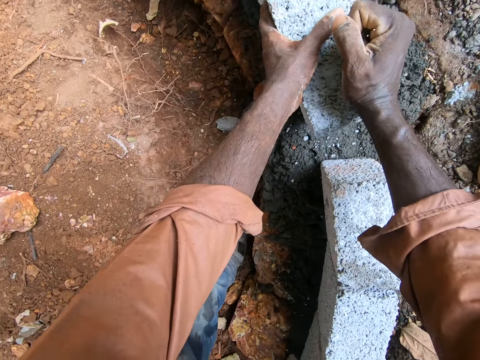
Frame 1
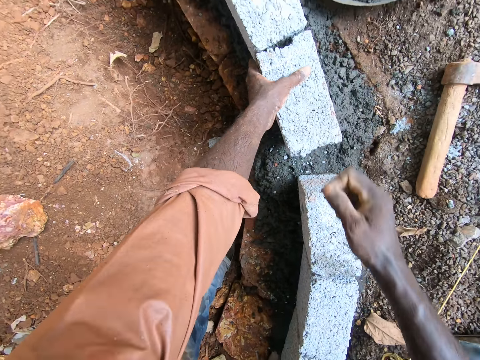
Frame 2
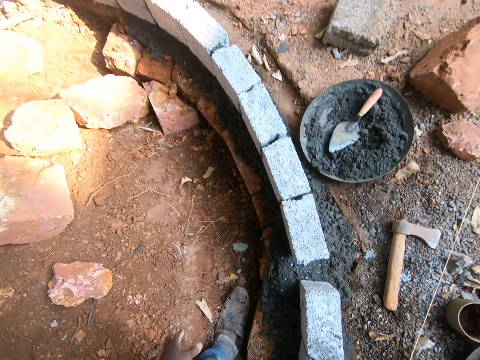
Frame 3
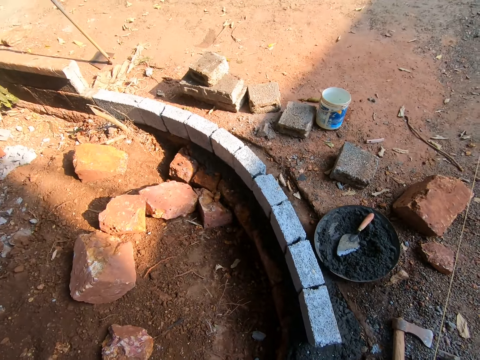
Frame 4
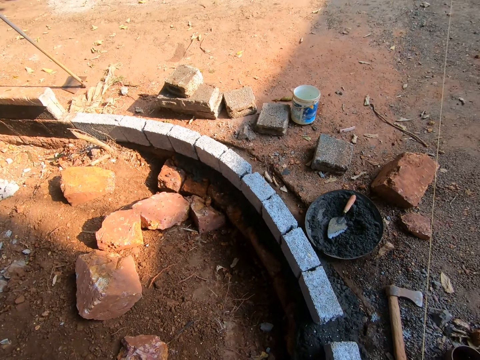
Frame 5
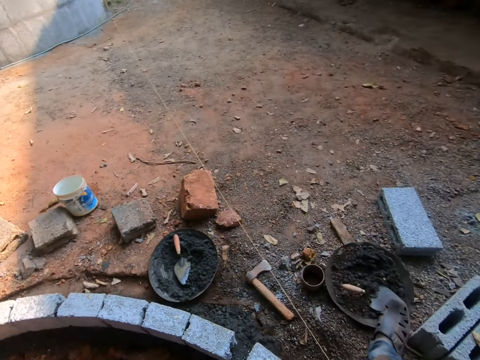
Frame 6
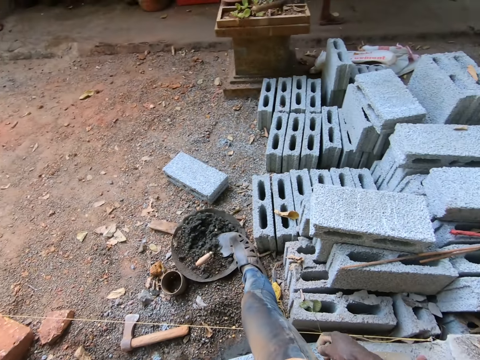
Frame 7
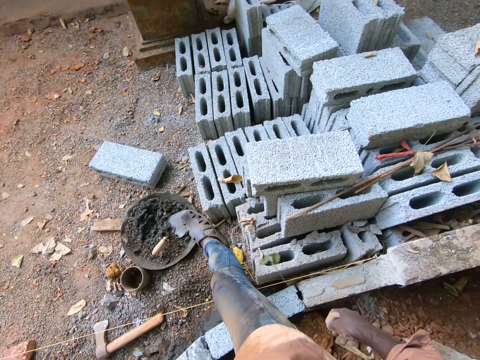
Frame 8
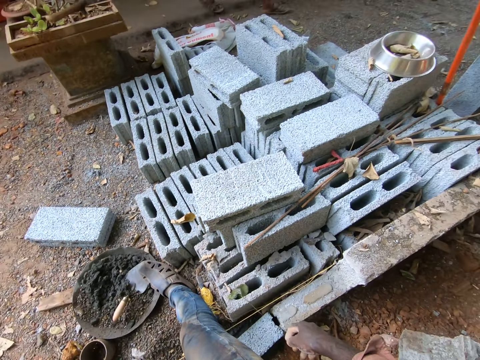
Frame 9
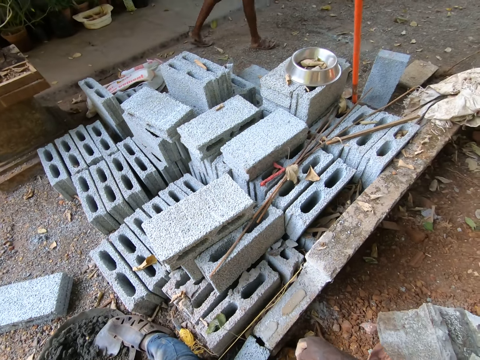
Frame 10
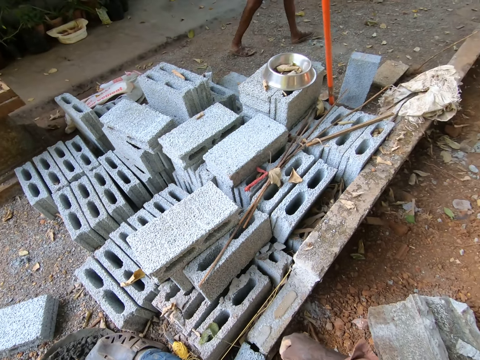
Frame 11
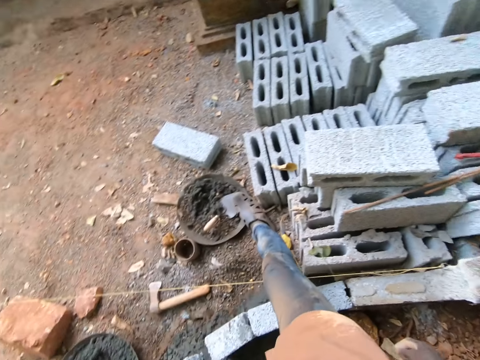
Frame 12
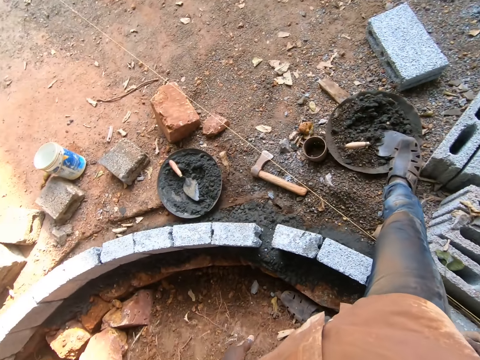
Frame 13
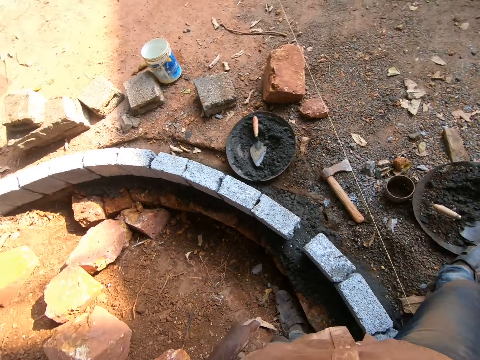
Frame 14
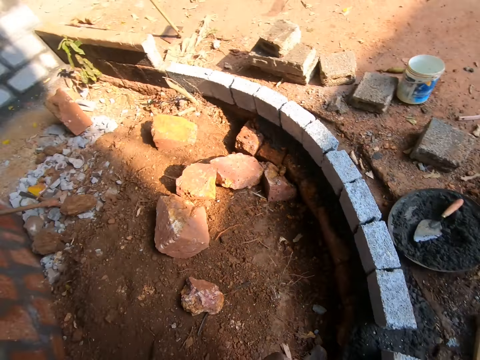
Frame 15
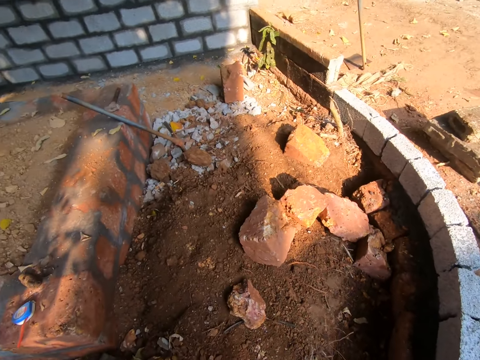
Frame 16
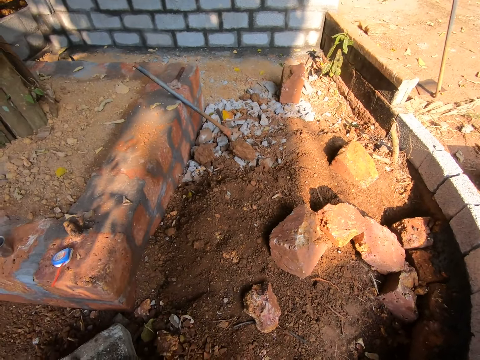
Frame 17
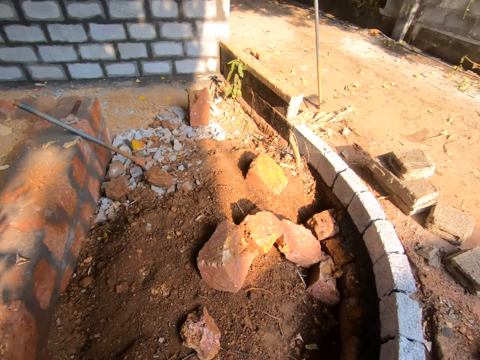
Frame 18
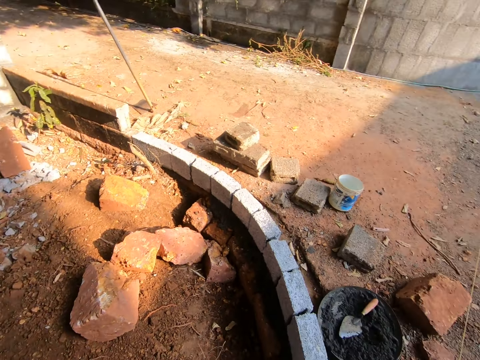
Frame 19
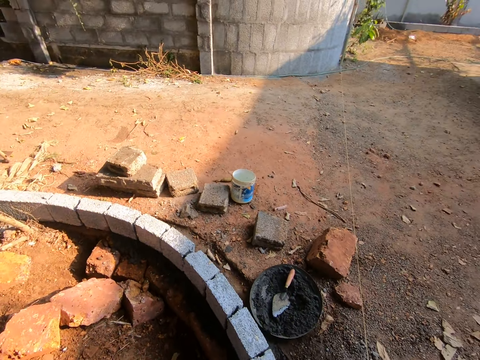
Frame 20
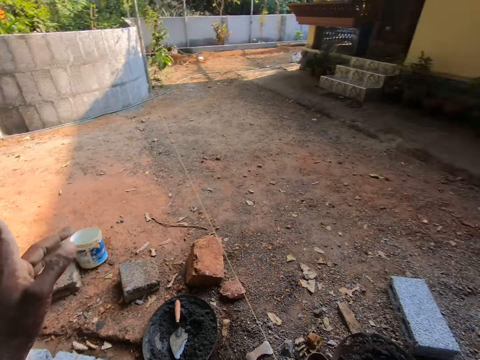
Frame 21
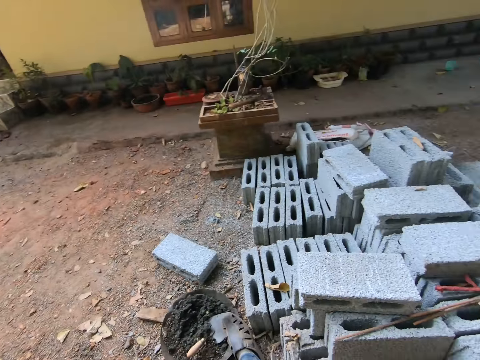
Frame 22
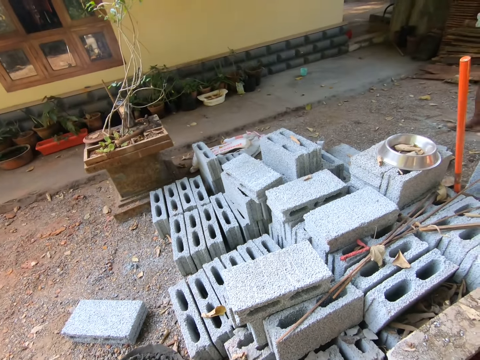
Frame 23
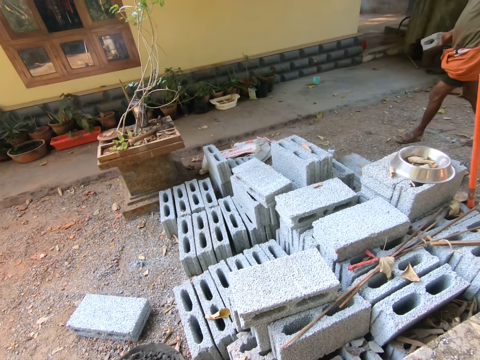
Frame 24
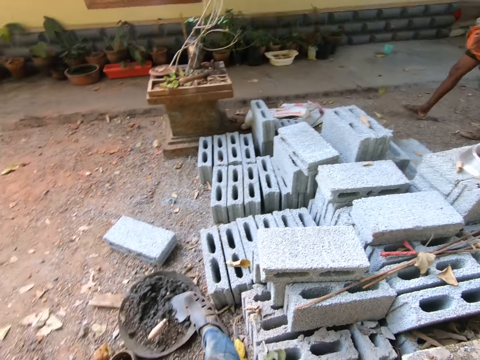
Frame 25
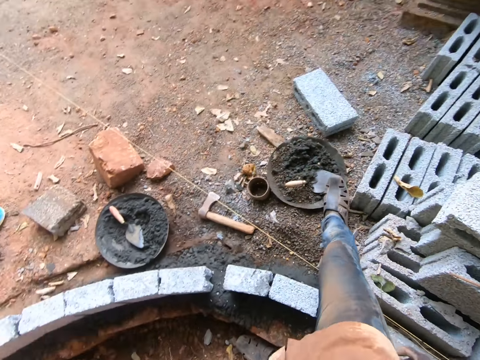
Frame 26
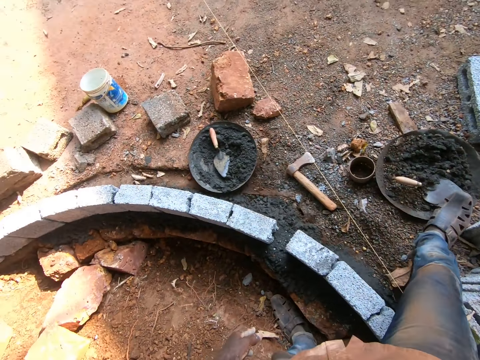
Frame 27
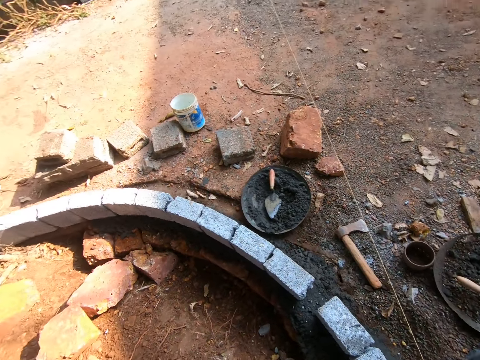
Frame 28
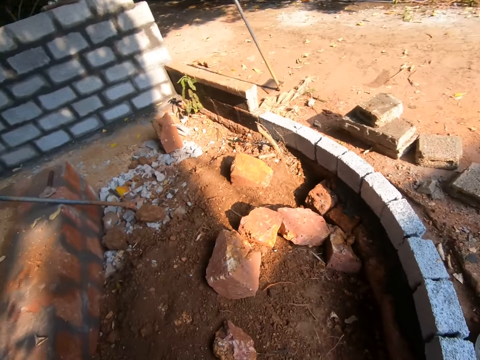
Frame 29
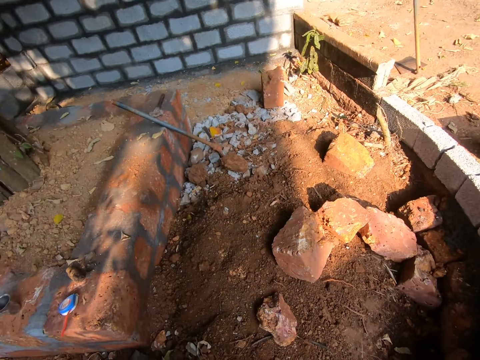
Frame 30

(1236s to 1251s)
The camera wearer hits the brick with his hand. He holds the brick with the left hand. He looks around. A man walks around. The camera wearer steps on the bowl. The man carries the brick.

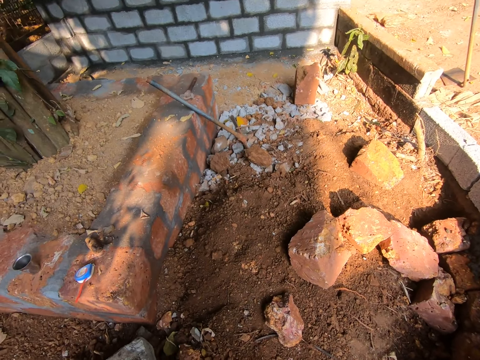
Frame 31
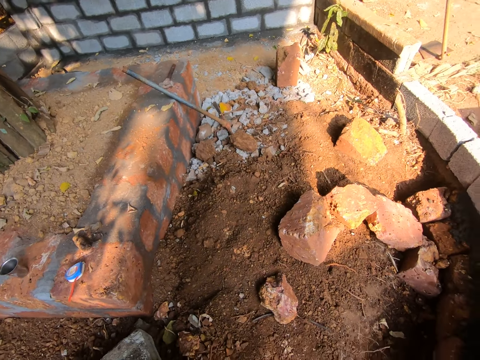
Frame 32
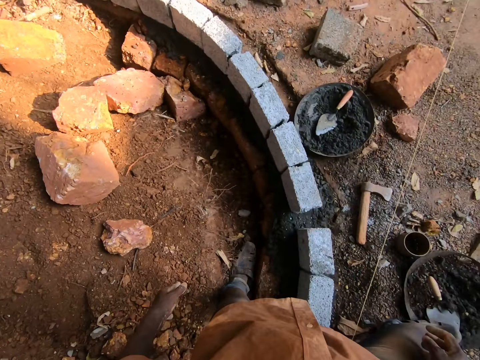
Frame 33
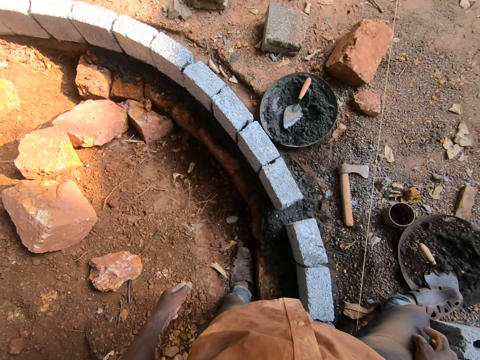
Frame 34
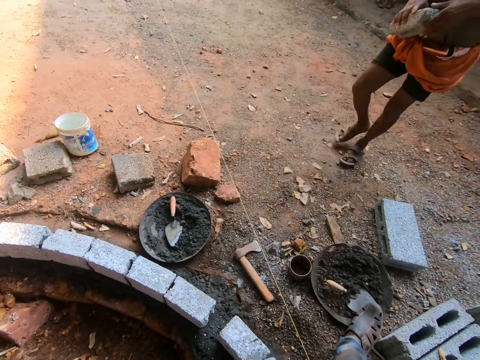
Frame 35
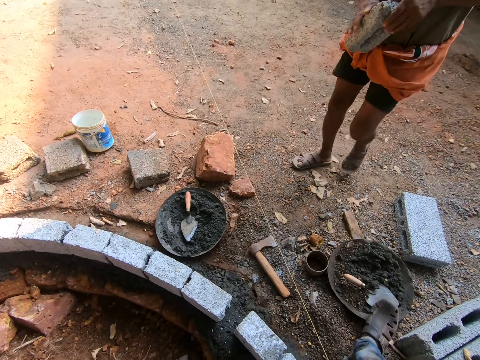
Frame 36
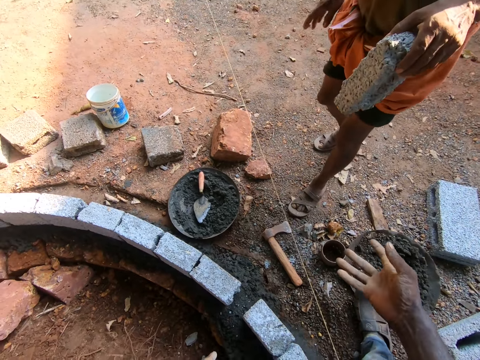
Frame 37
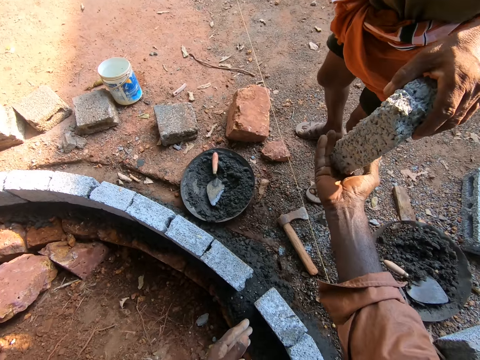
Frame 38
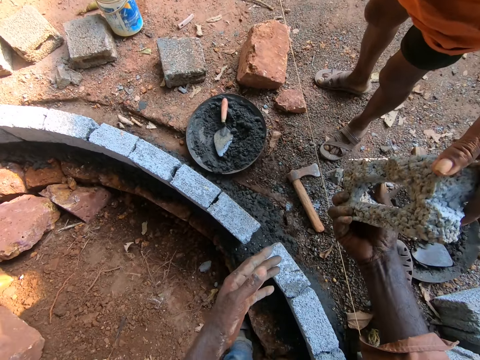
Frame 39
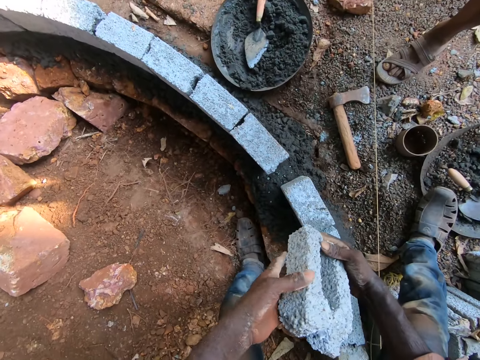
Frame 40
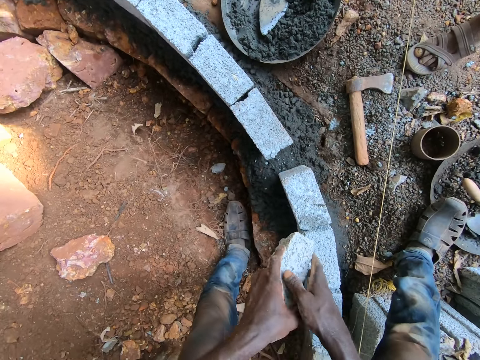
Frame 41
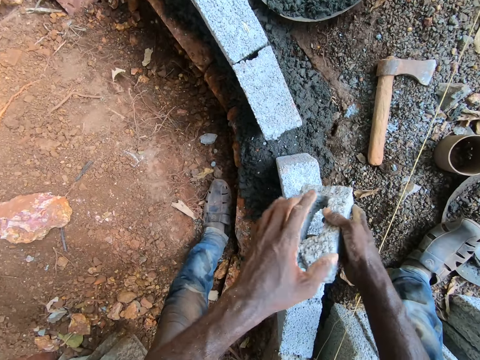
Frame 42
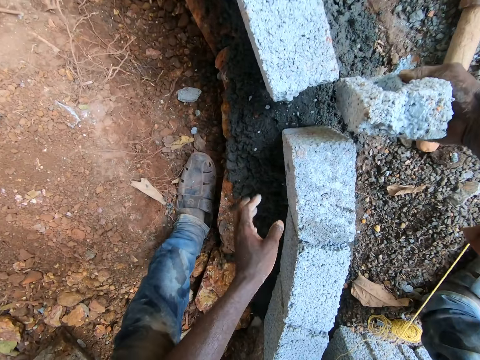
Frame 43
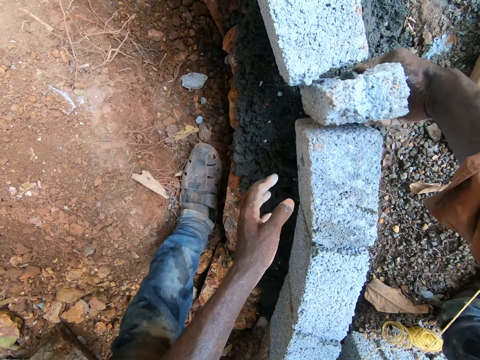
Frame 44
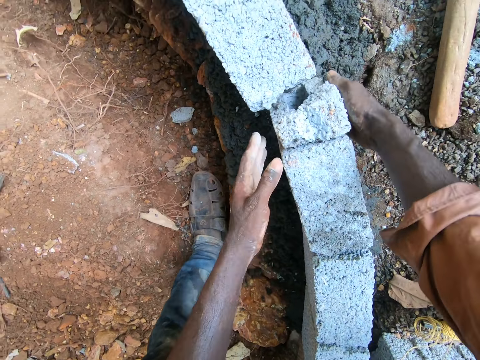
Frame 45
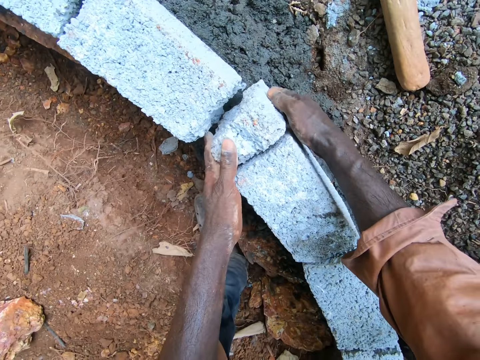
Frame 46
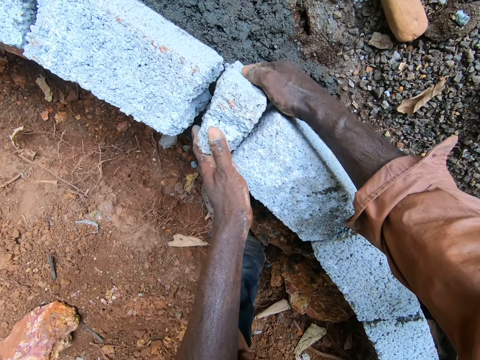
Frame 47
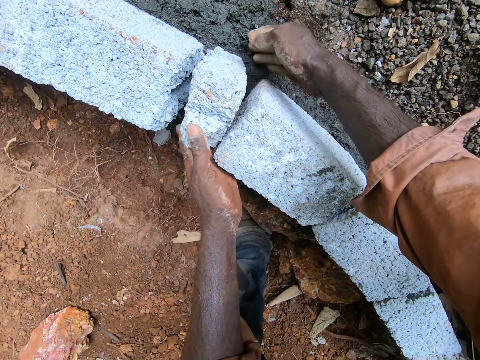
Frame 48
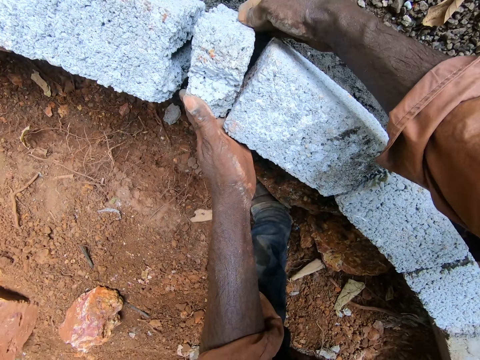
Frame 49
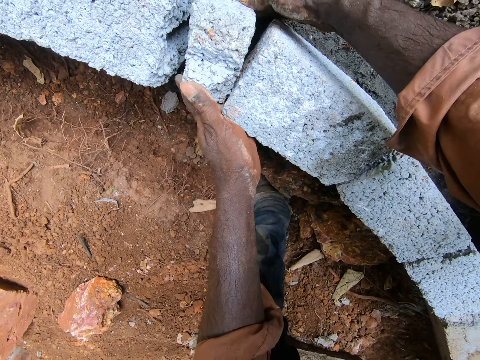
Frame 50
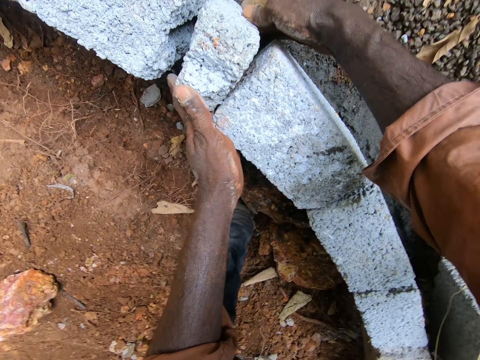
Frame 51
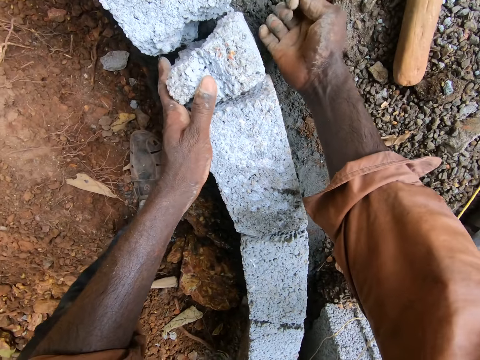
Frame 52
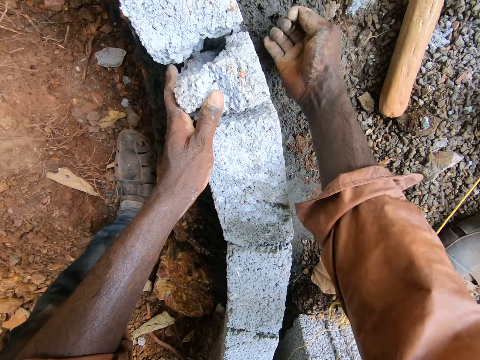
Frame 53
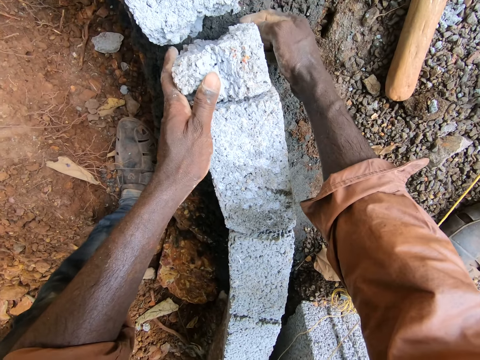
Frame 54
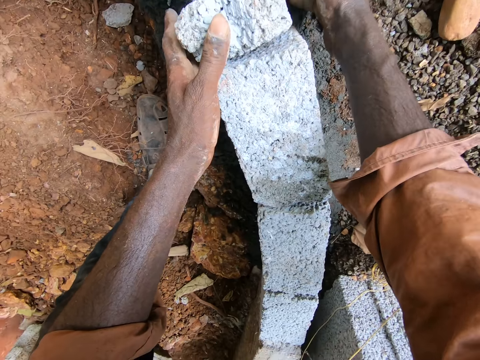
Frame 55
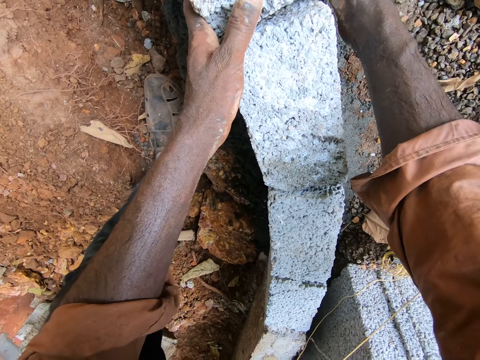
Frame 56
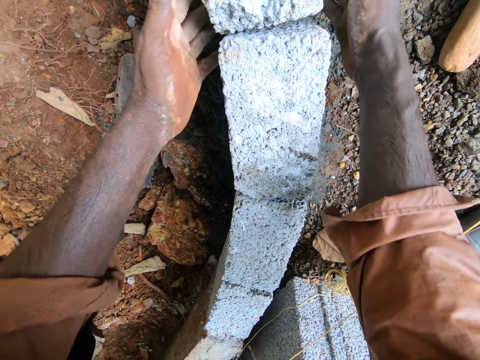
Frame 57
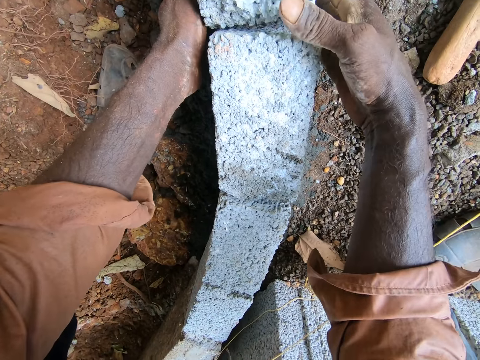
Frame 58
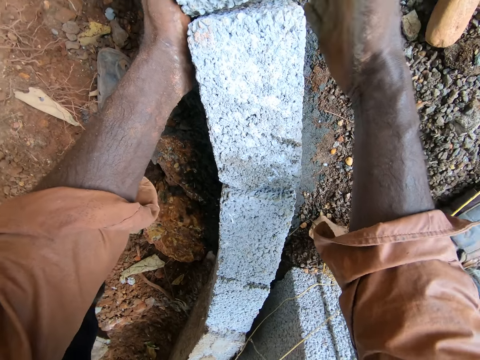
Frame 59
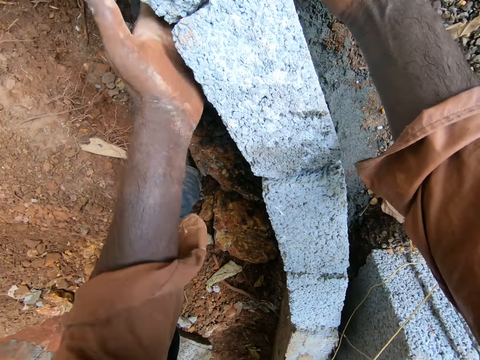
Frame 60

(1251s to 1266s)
A man holds a brick. The man hands the brick to the camera wearer. The camera wearer holds the brick. They put the brick on the leveled mortar. They put the brick on the sand.
